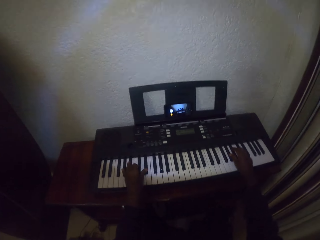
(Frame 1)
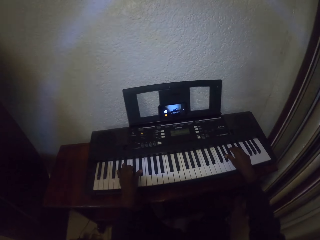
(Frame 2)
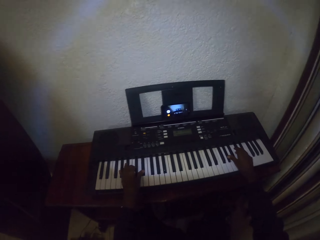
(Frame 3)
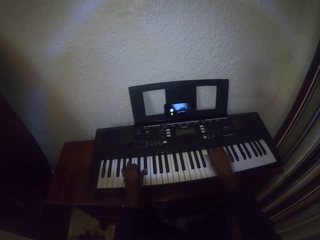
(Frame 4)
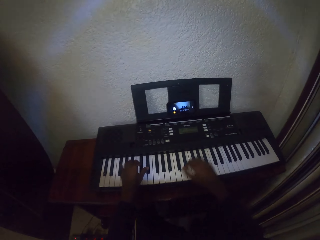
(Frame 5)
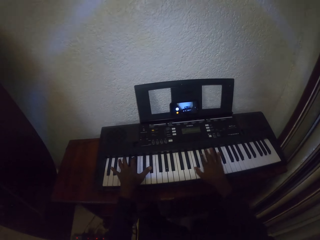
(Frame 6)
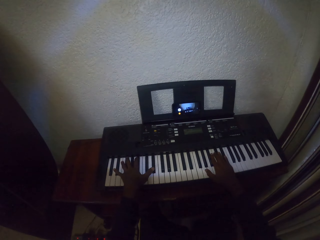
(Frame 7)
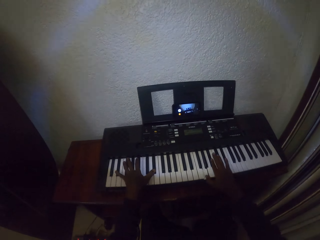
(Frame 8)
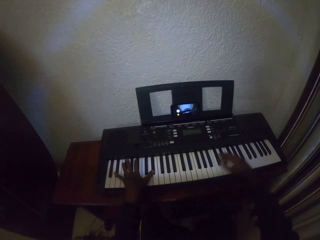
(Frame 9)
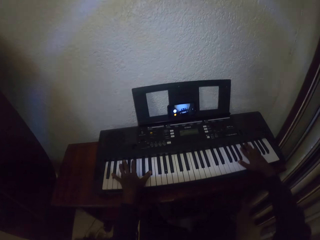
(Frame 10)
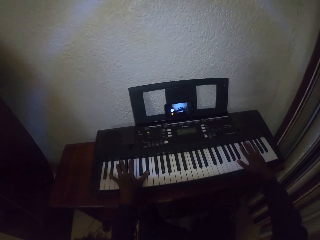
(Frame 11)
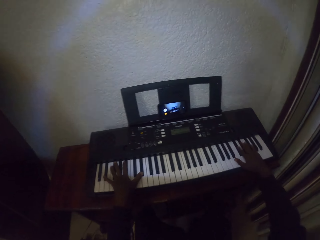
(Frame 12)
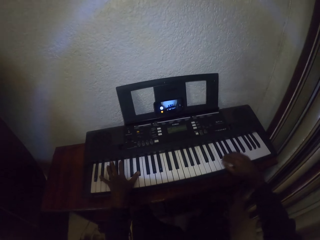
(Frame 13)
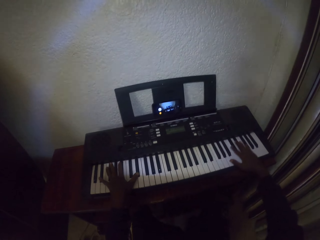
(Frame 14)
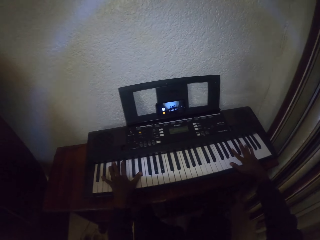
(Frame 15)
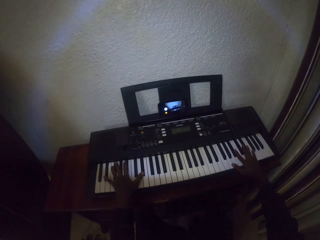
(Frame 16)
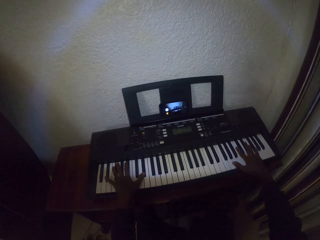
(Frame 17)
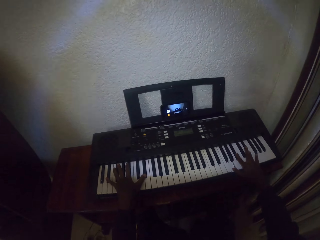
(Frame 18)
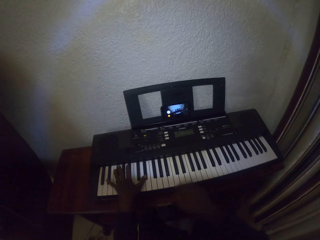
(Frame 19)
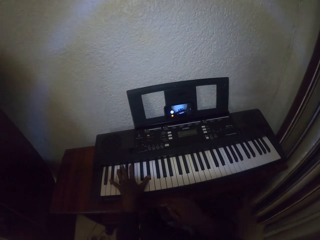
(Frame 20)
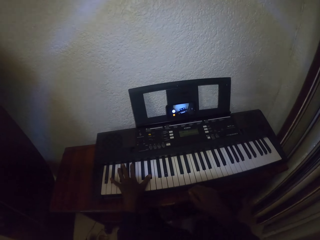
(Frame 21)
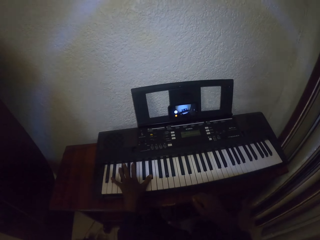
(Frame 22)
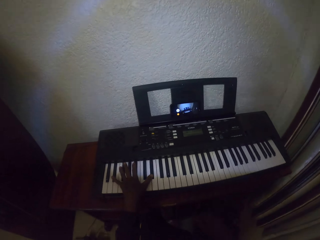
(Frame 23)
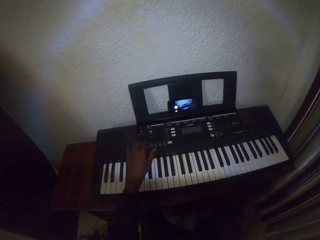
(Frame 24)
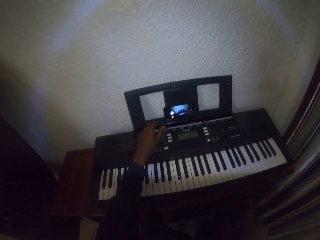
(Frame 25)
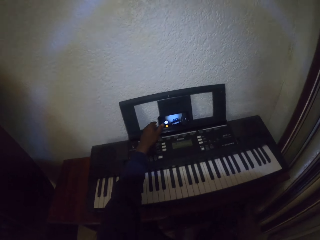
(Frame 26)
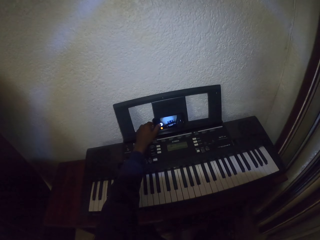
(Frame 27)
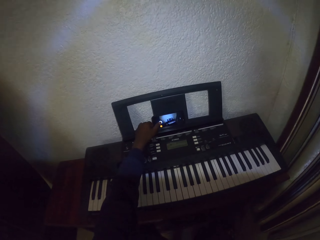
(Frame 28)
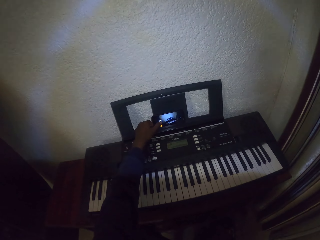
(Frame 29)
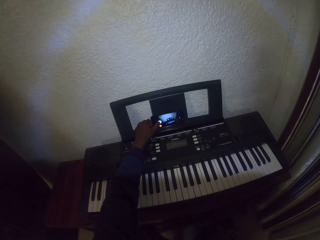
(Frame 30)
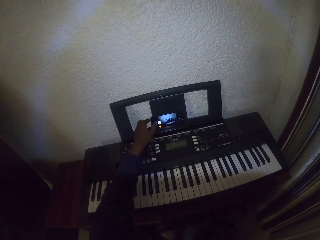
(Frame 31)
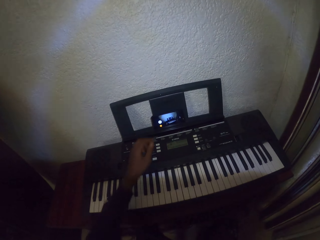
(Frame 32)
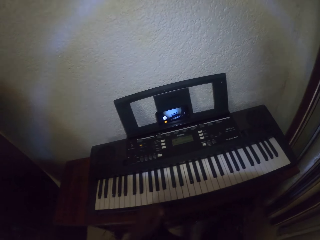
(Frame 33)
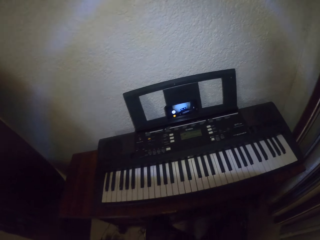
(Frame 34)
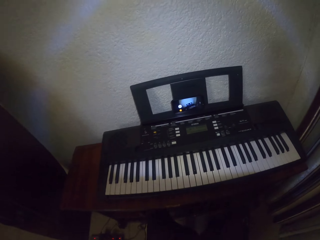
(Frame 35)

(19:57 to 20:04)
The camera wearer plays piano. They play piano again. They press the phone.
